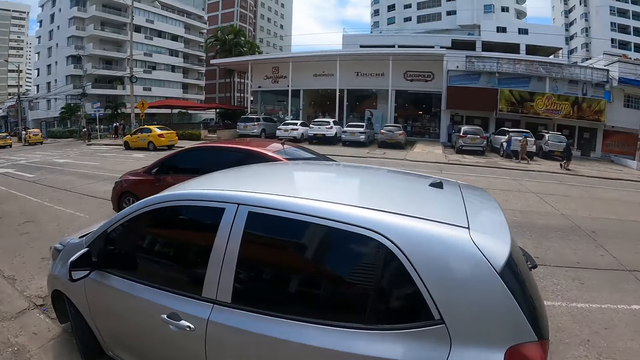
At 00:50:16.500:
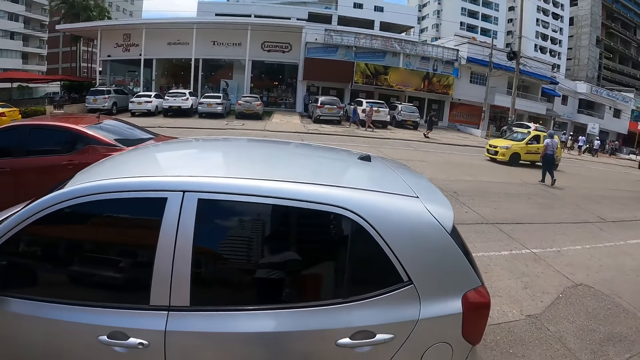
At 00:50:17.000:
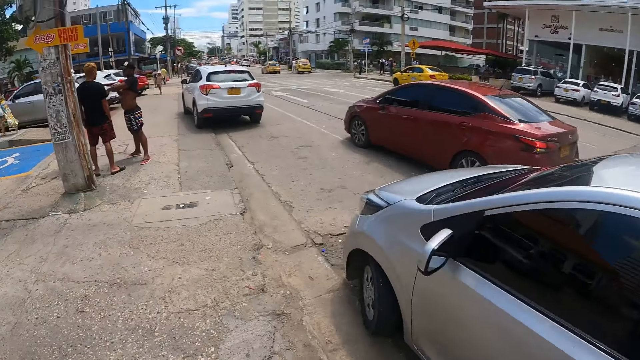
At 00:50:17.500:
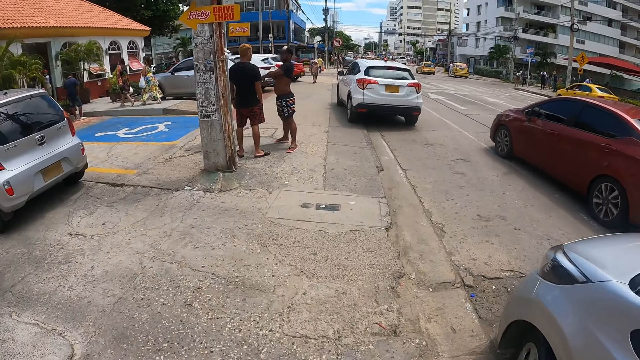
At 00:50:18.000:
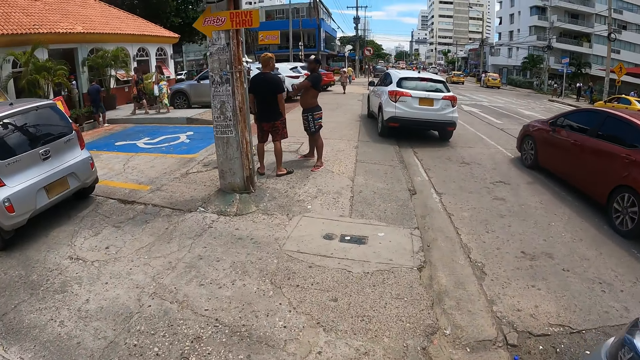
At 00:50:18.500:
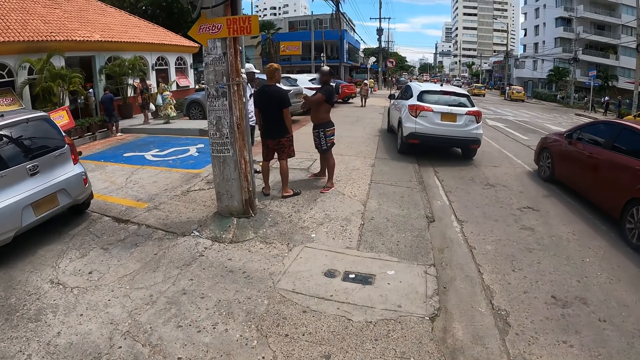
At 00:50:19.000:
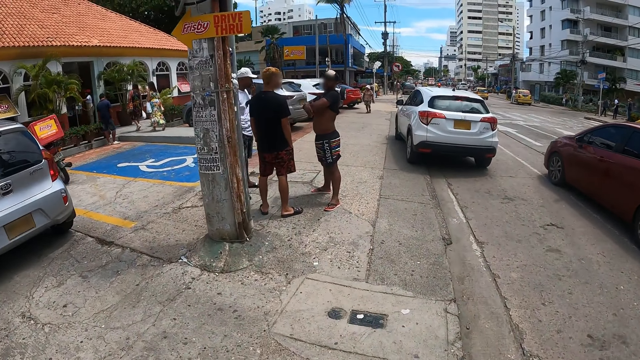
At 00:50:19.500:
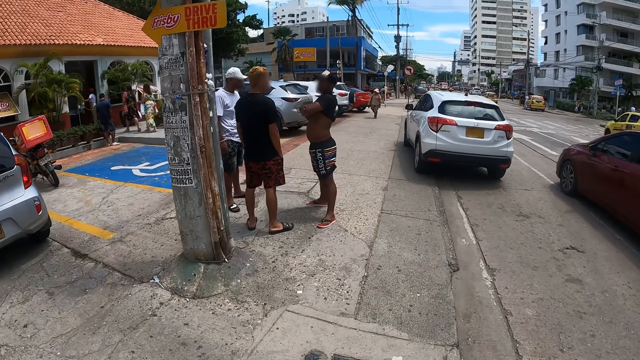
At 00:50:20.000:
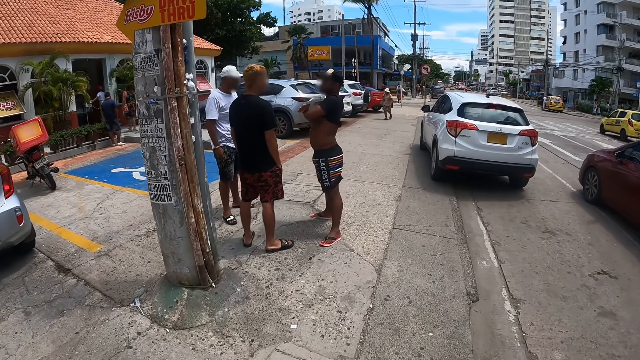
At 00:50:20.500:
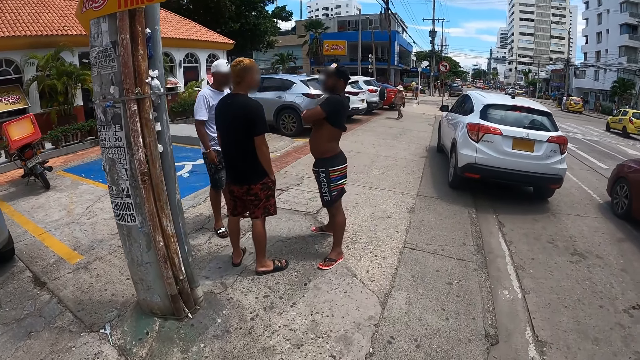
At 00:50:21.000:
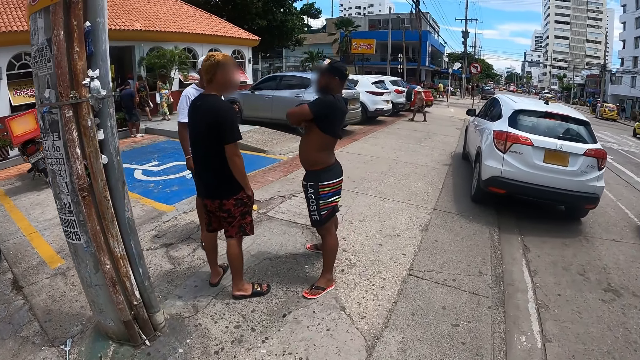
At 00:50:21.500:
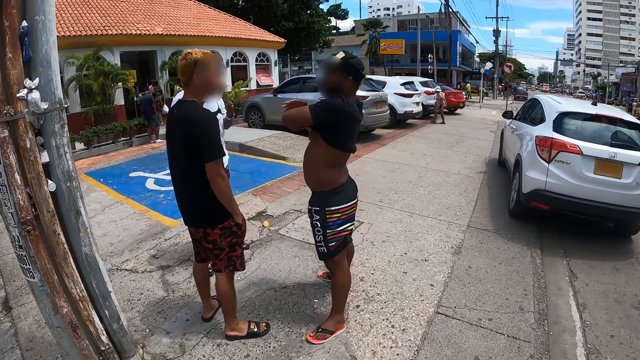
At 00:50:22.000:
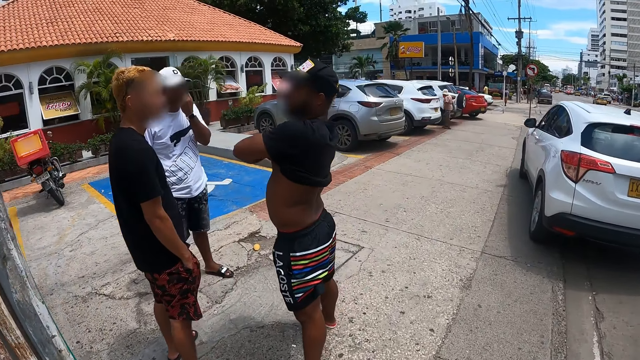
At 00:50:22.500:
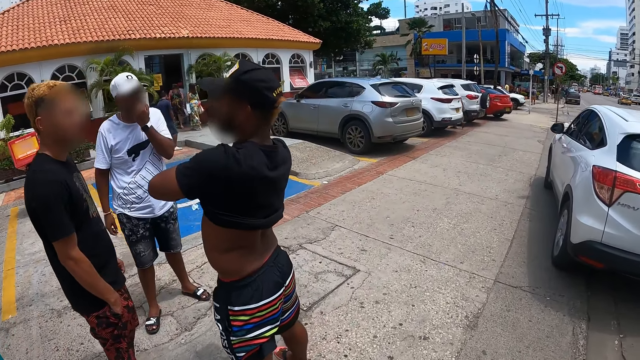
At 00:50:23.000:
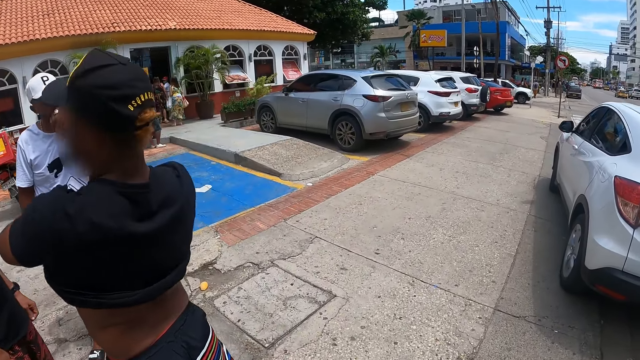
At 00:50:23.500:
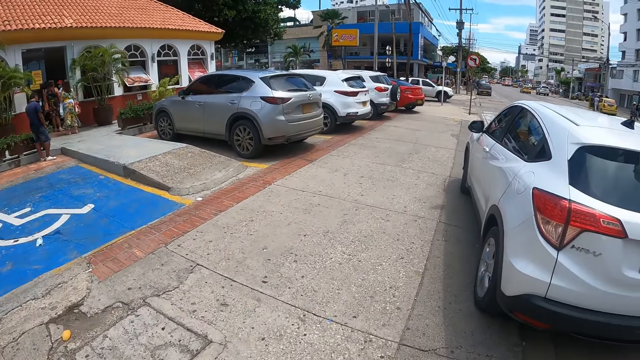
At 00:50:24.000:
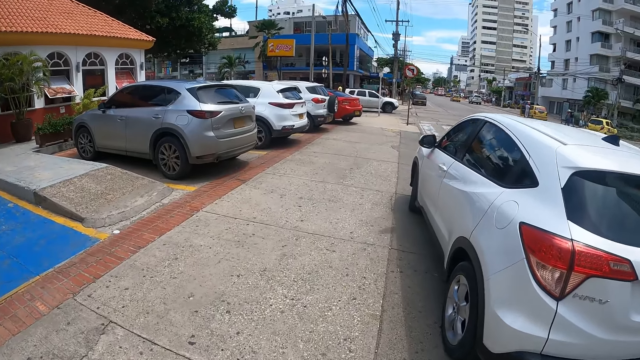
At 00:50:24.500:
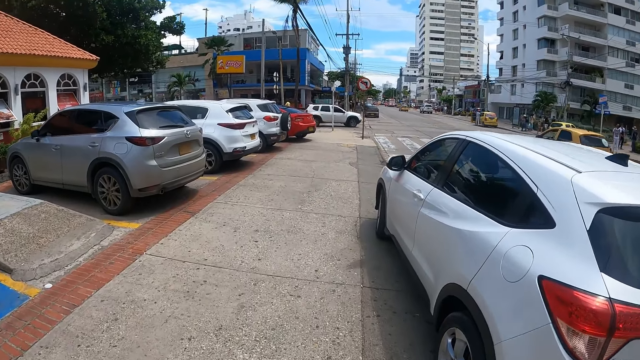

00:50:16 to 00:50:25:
The camera wearer looks around. They walk along the road.

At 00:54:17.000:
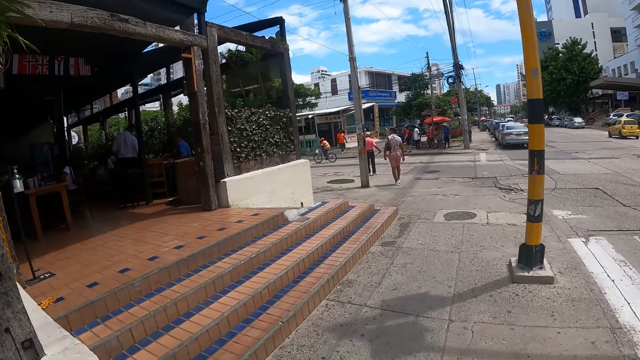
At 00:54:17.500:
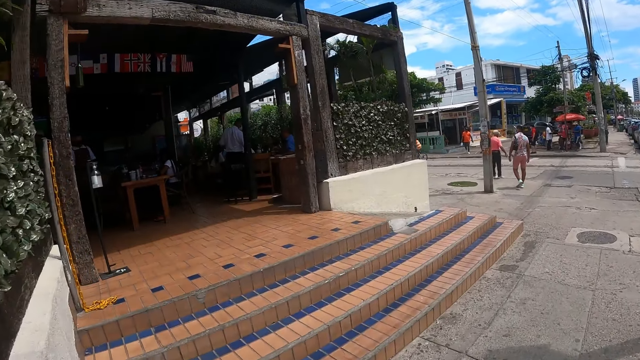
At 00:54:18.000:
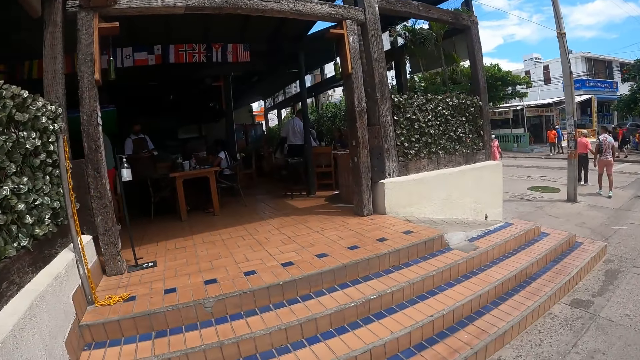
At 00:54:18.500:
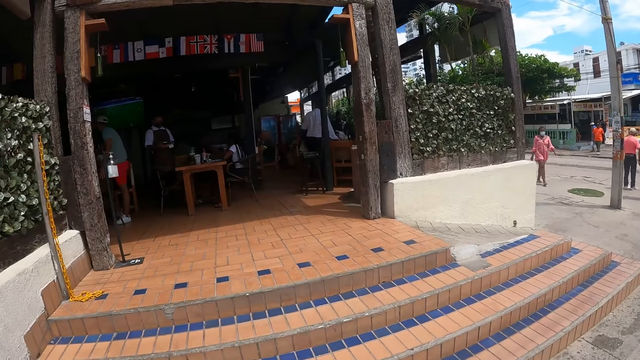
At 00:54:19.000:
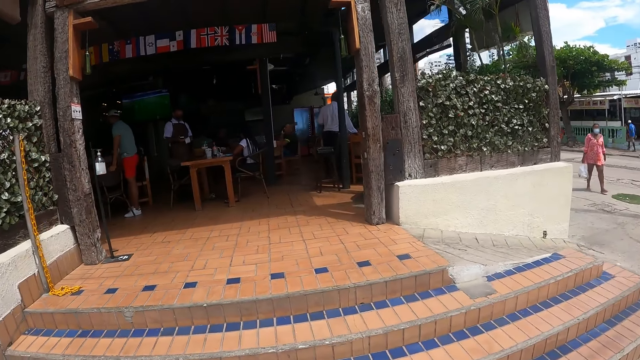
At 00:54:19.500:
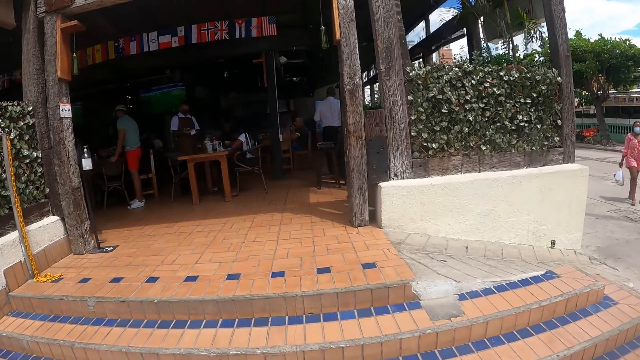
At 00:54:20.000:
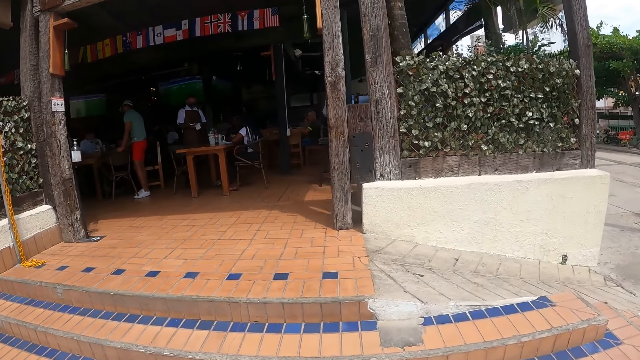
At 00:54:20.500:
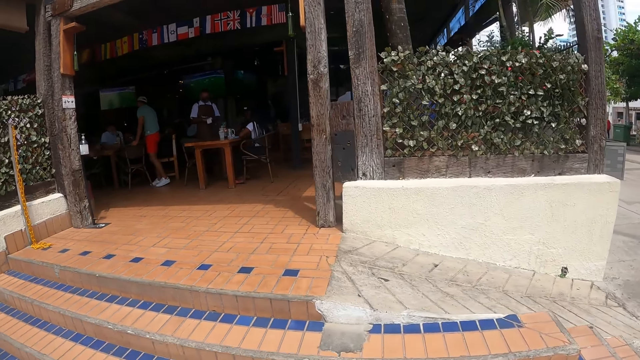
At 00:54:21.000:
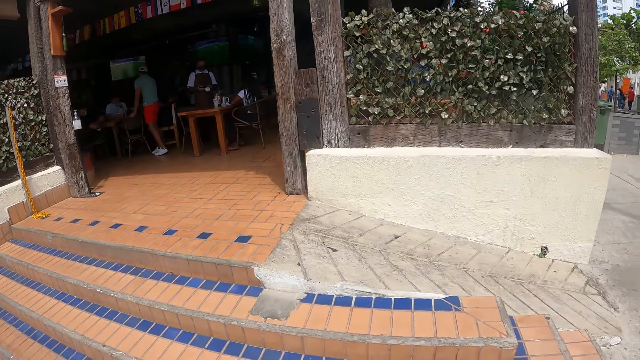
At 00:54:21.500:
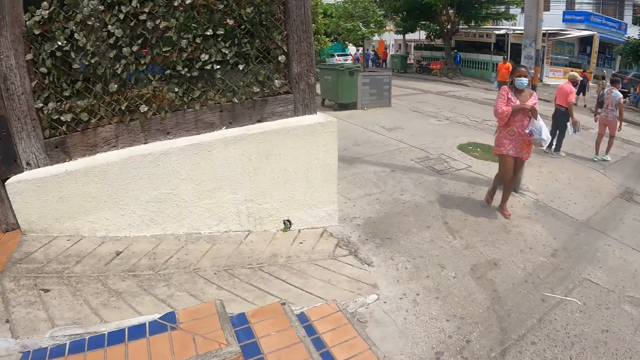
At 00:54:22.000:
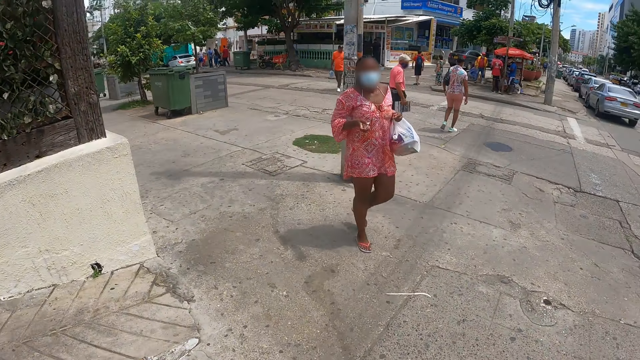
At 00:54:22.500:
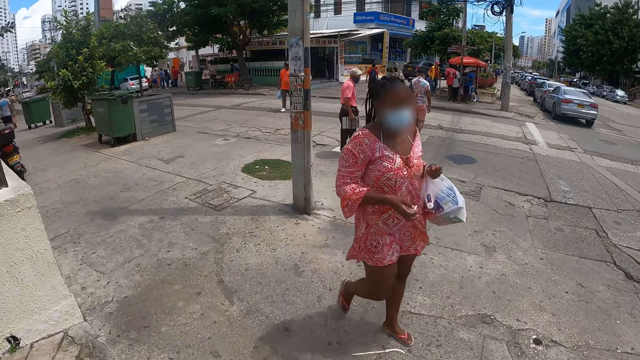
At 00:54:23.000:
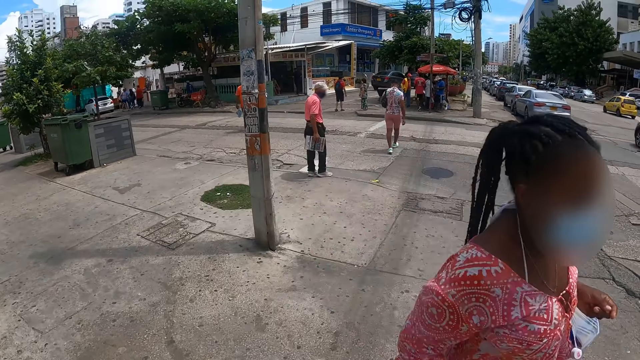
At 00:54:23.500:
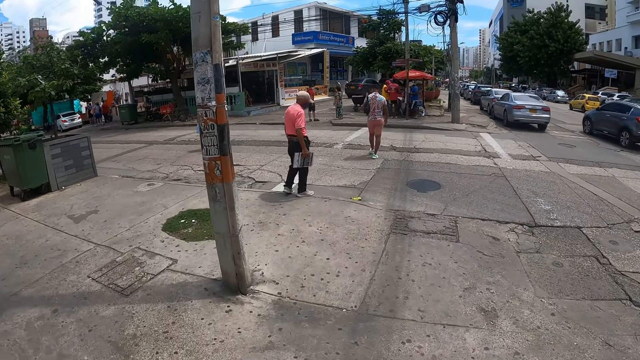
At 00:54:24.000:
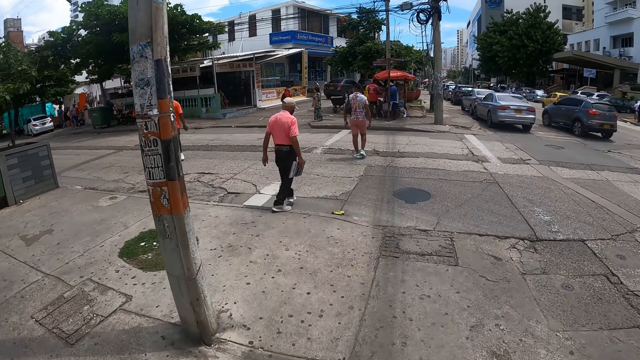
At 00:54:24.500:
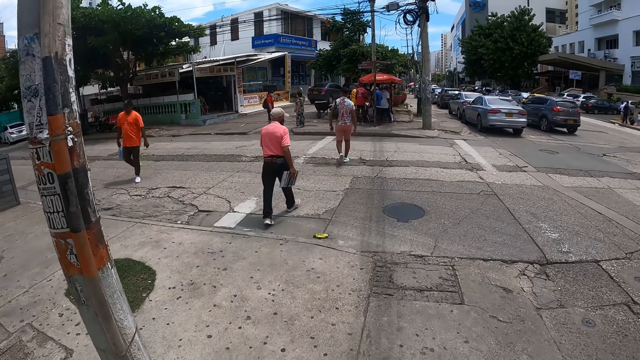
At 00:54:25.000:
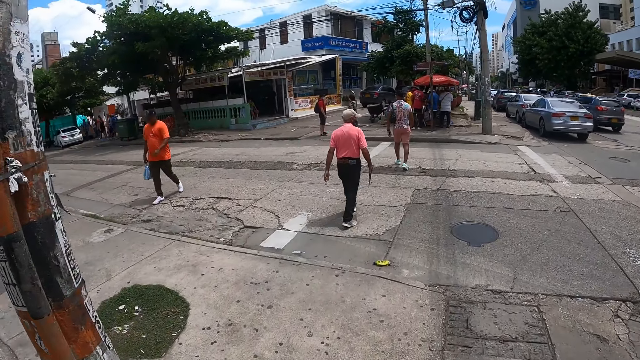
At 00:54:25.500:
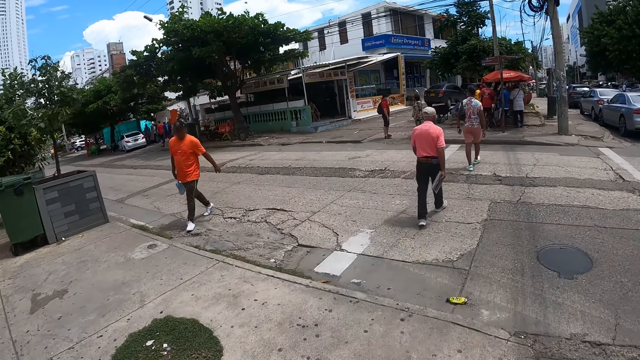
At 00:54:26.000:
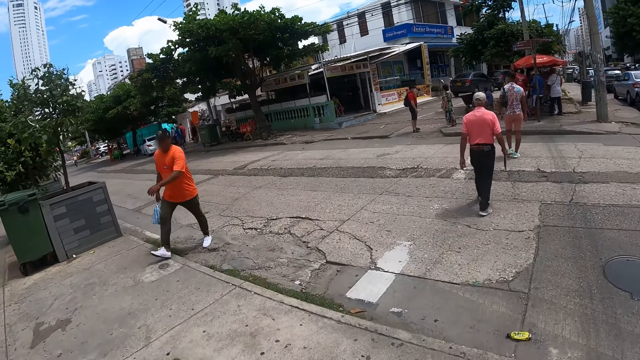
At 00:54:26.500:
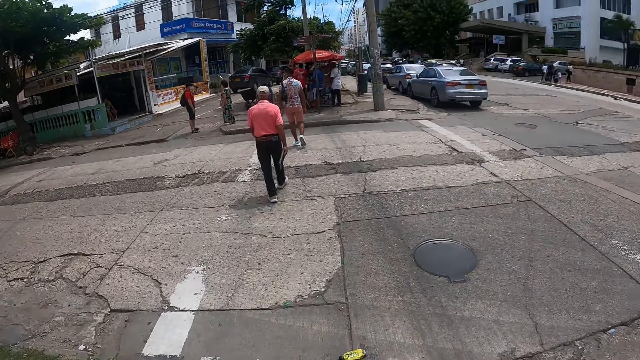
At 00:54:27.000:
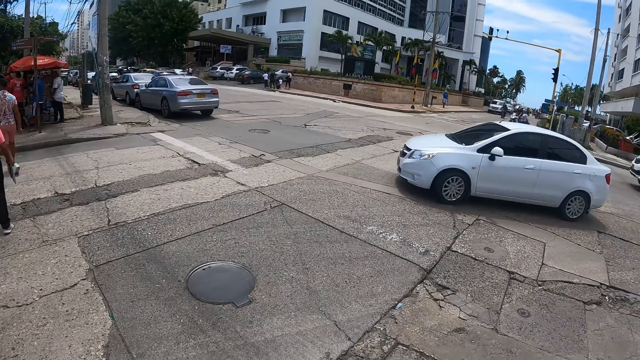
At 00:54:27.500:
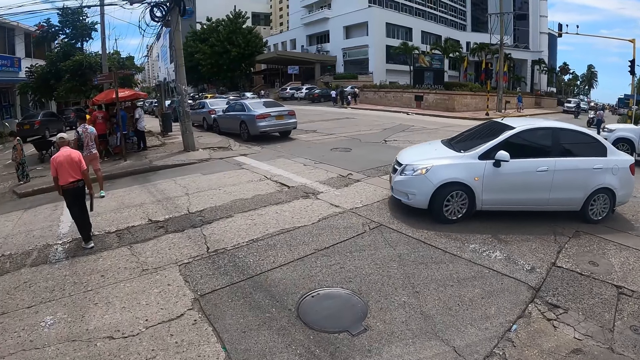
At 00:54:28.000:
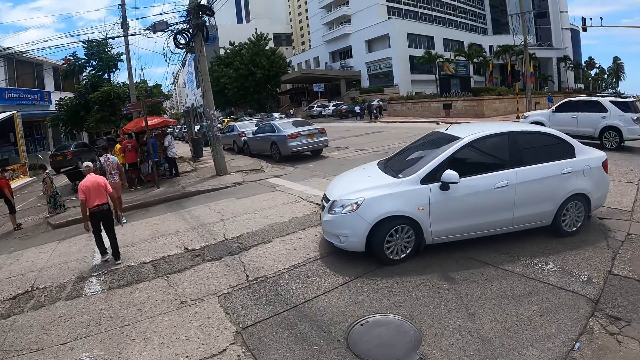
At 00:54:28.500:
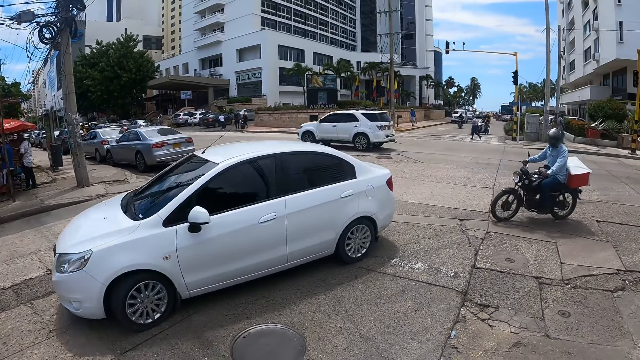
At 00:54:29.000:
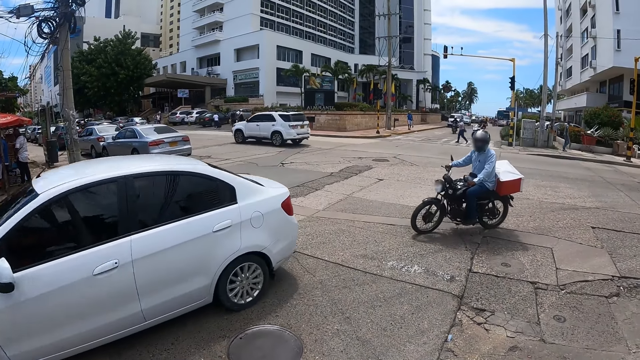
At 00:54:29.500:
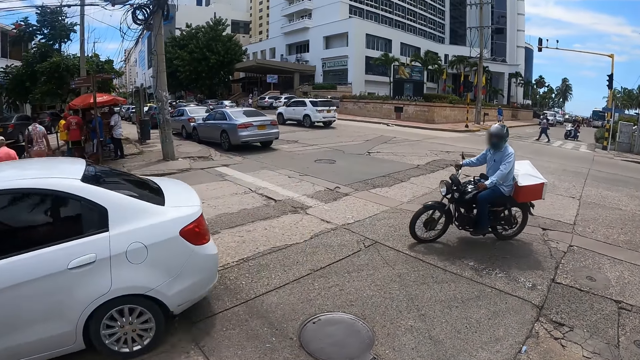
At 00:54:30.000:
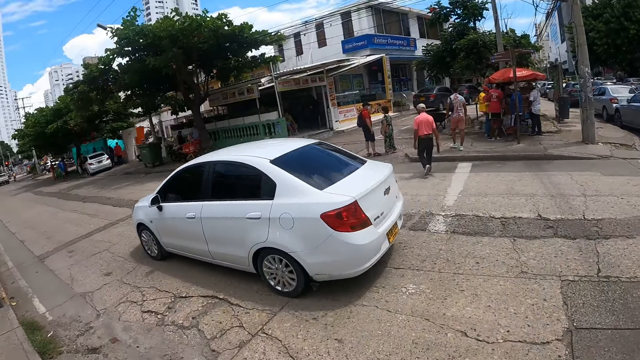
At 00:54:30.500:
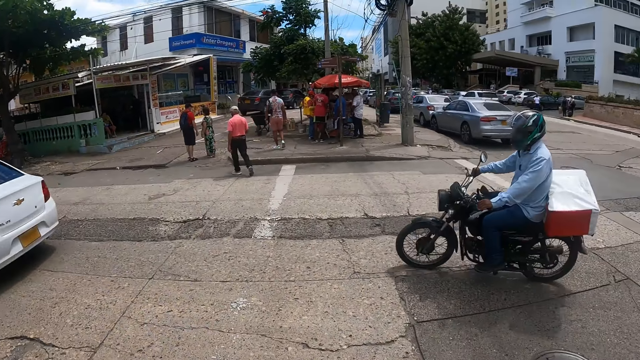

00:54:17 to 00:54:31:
The camera wearer looks around. They walk along the street. They look across the road. They look around.
